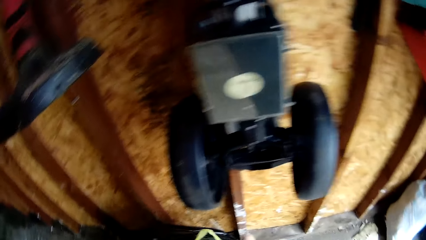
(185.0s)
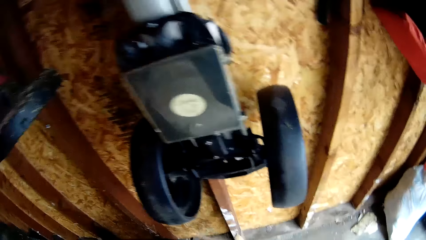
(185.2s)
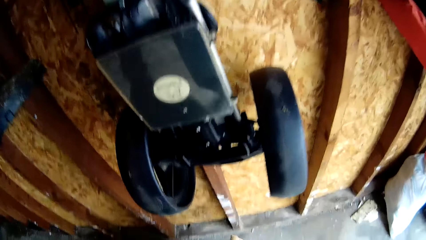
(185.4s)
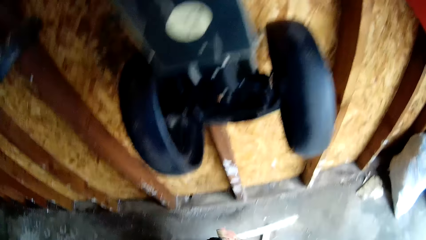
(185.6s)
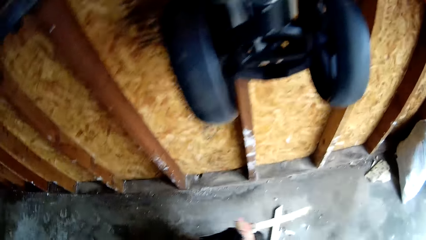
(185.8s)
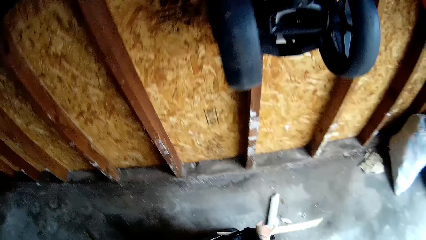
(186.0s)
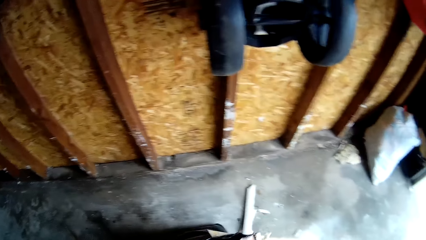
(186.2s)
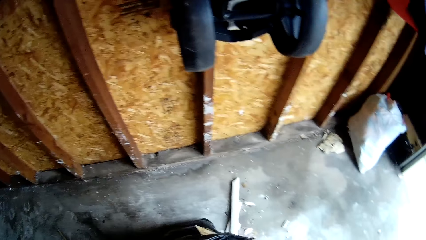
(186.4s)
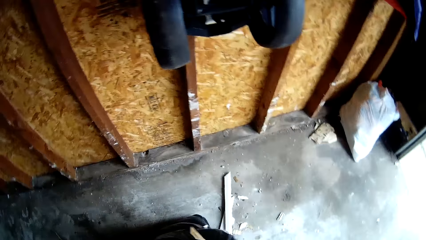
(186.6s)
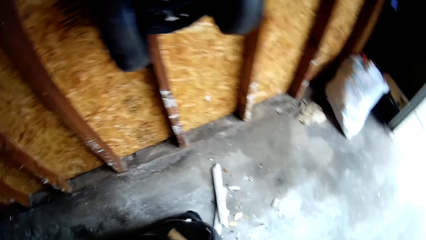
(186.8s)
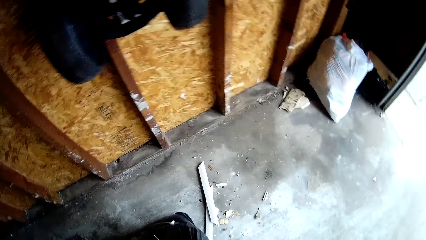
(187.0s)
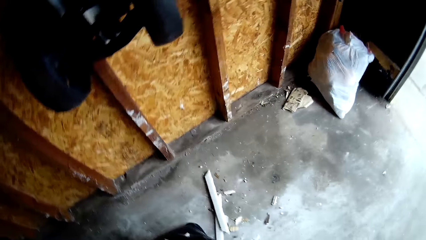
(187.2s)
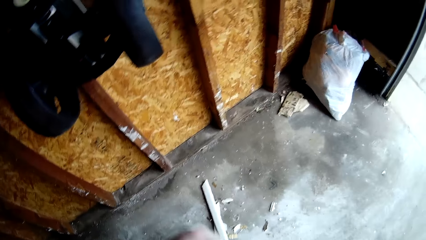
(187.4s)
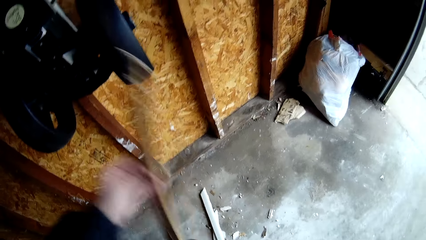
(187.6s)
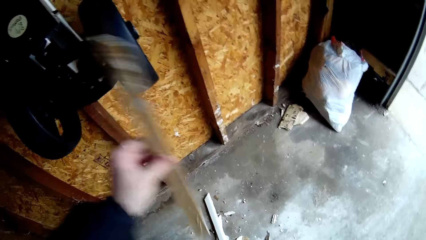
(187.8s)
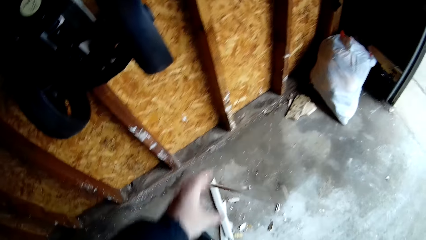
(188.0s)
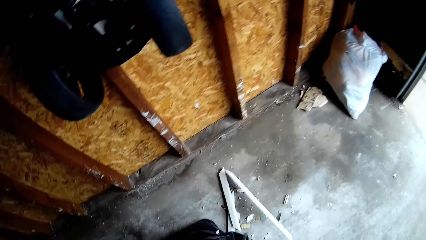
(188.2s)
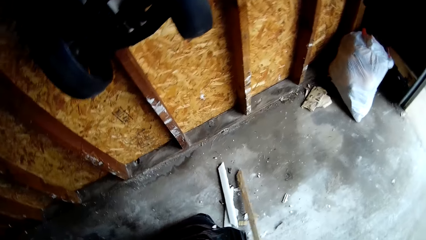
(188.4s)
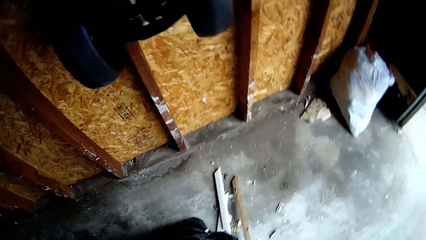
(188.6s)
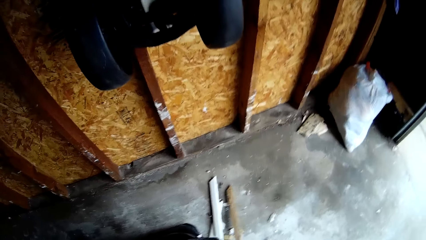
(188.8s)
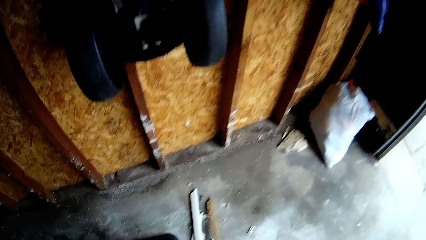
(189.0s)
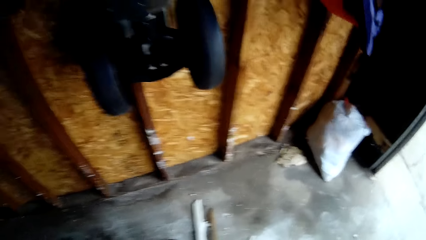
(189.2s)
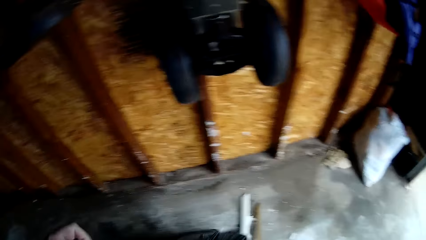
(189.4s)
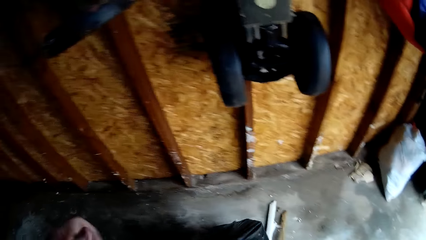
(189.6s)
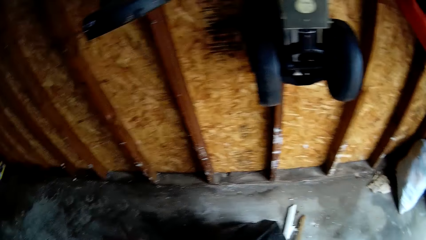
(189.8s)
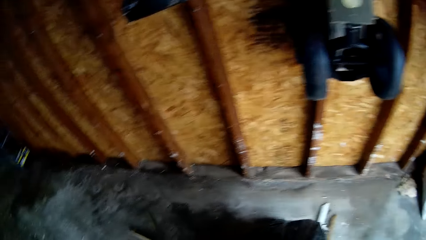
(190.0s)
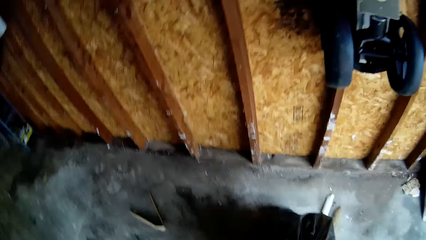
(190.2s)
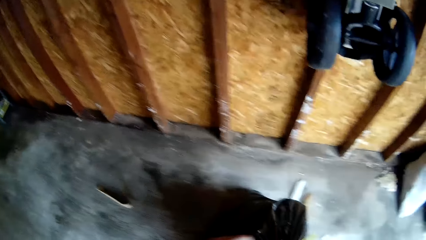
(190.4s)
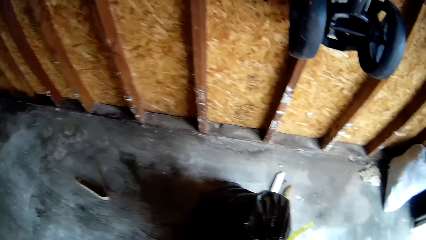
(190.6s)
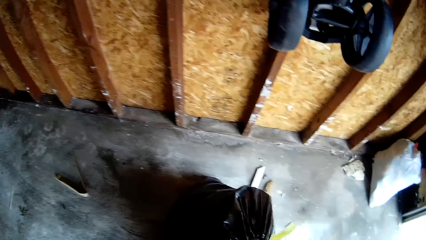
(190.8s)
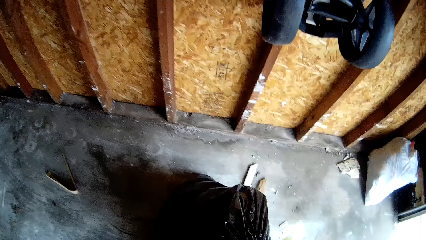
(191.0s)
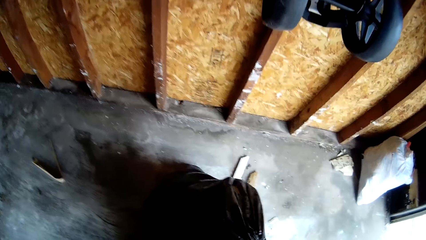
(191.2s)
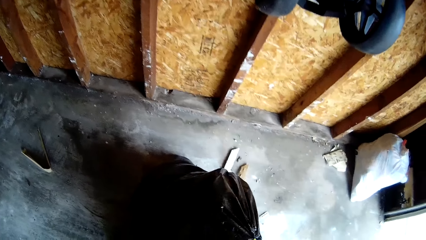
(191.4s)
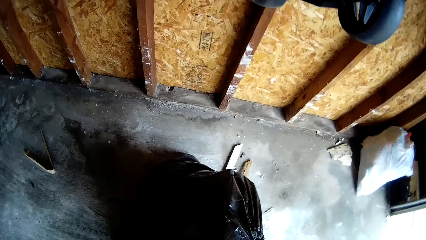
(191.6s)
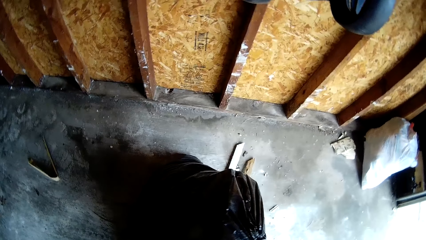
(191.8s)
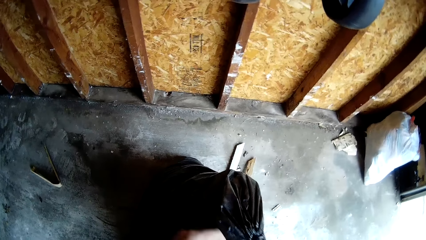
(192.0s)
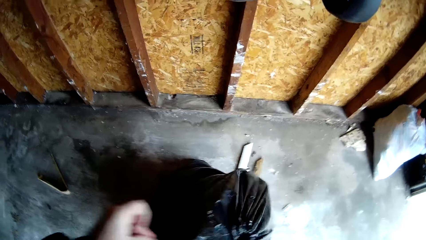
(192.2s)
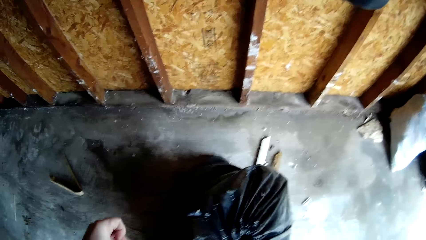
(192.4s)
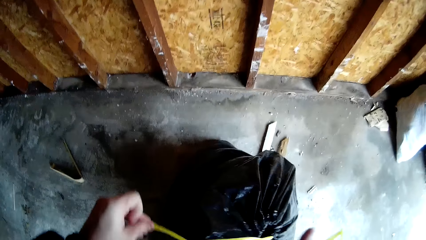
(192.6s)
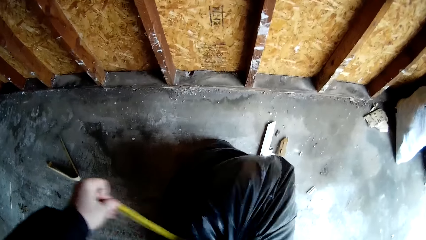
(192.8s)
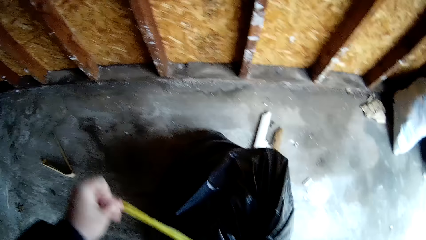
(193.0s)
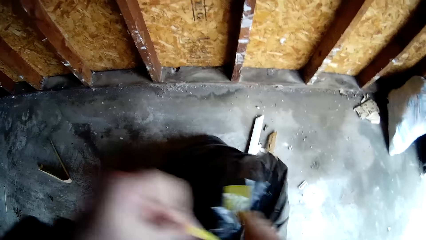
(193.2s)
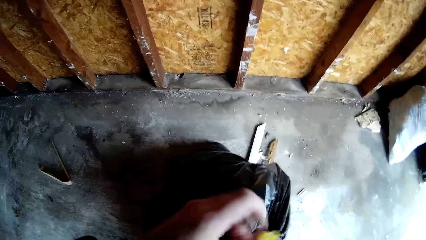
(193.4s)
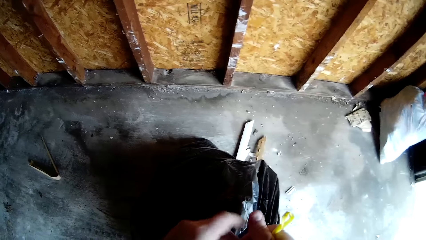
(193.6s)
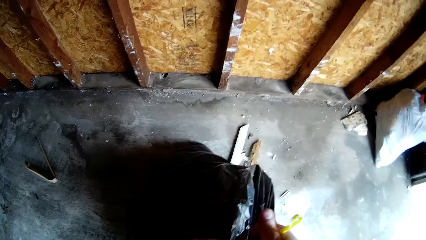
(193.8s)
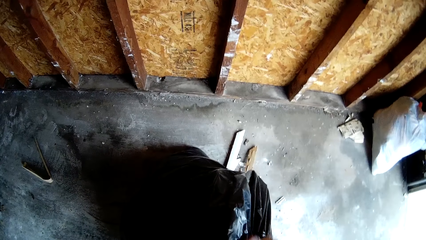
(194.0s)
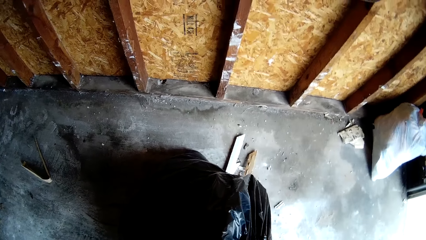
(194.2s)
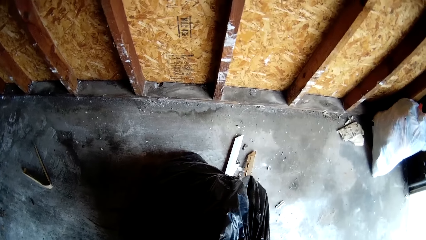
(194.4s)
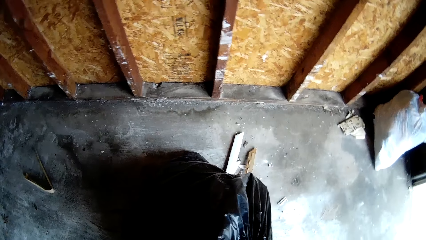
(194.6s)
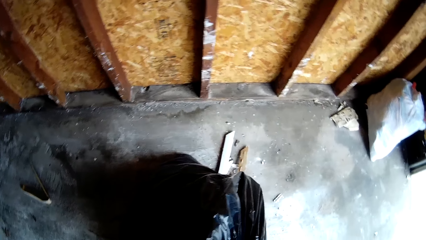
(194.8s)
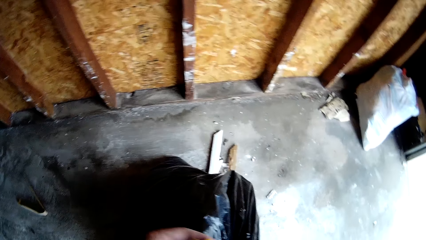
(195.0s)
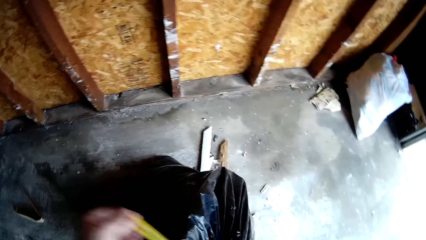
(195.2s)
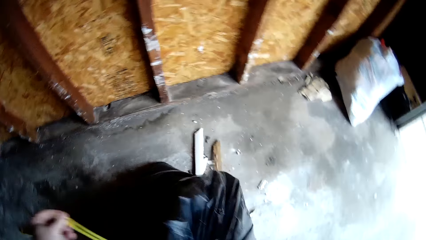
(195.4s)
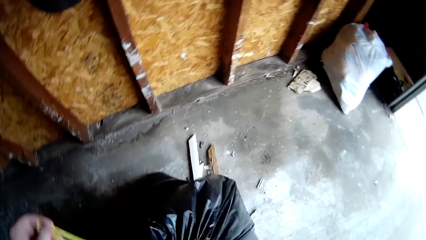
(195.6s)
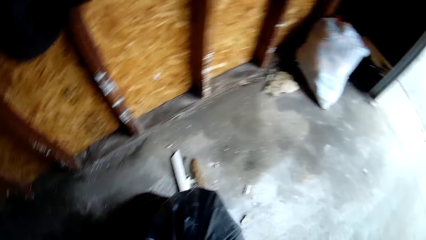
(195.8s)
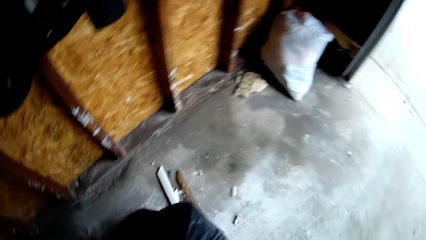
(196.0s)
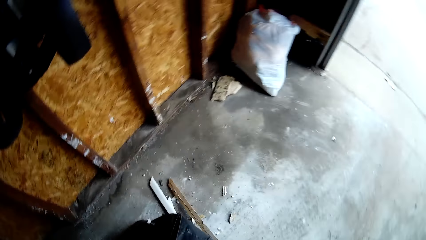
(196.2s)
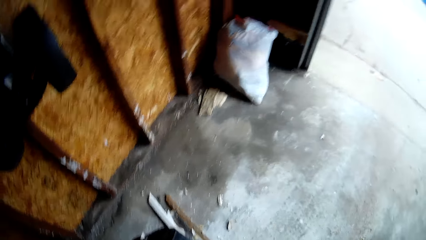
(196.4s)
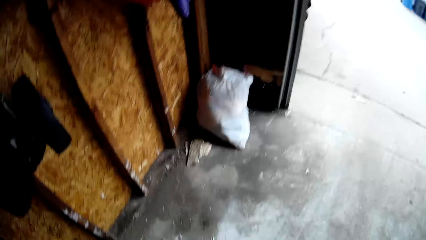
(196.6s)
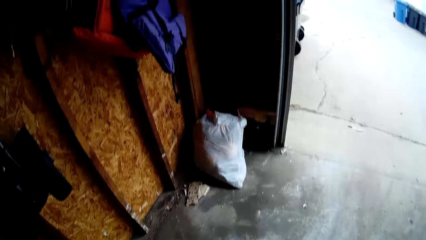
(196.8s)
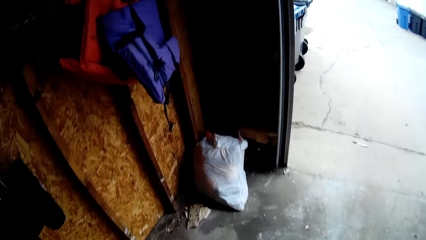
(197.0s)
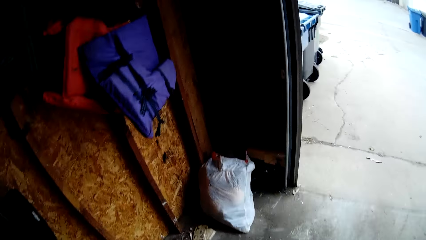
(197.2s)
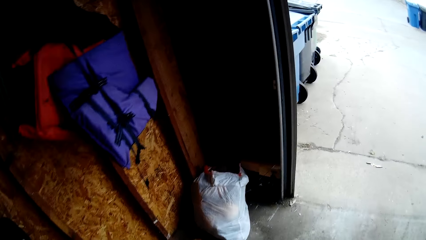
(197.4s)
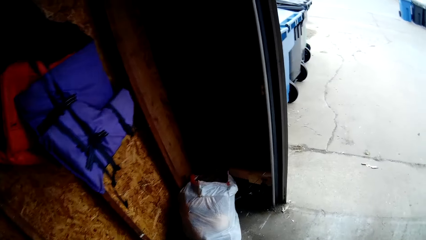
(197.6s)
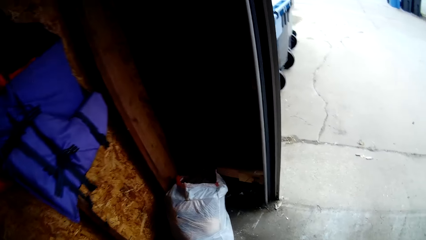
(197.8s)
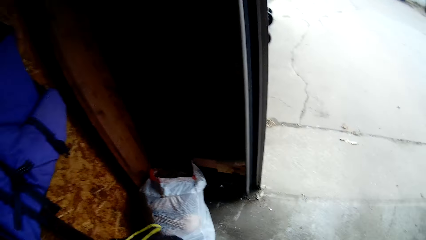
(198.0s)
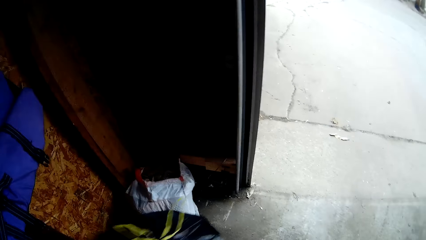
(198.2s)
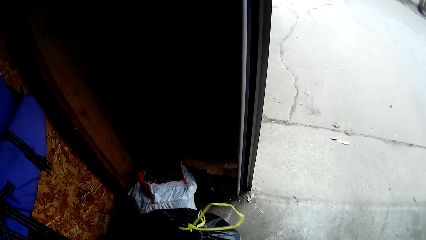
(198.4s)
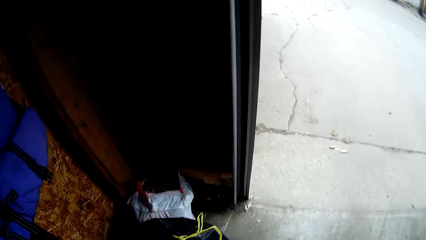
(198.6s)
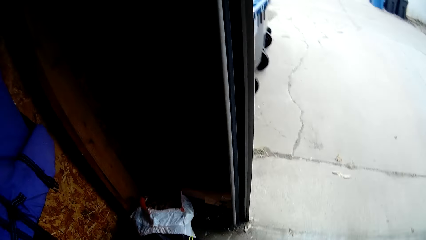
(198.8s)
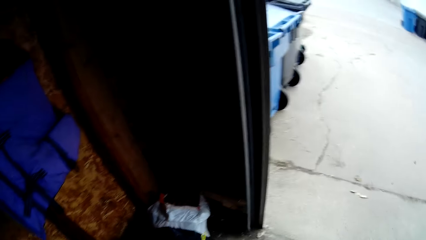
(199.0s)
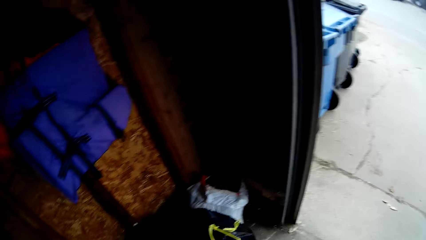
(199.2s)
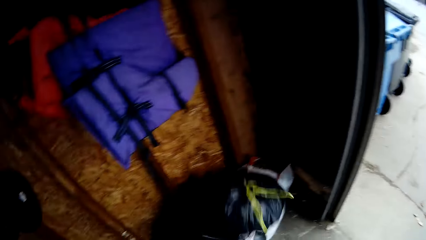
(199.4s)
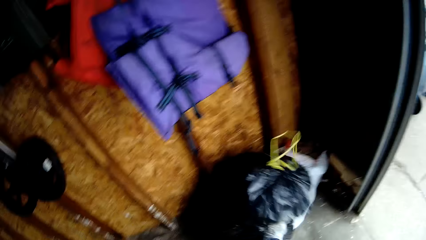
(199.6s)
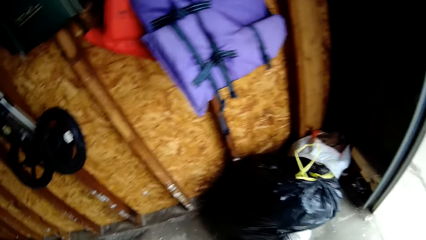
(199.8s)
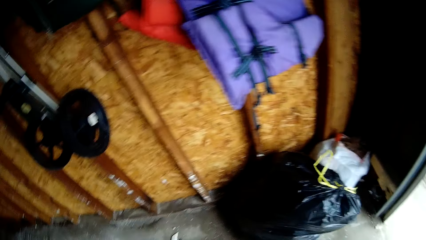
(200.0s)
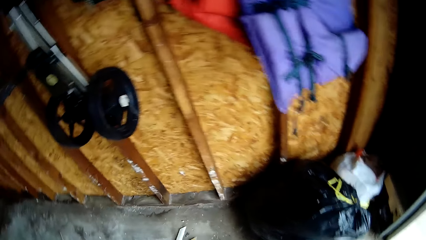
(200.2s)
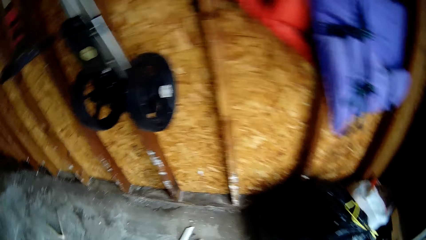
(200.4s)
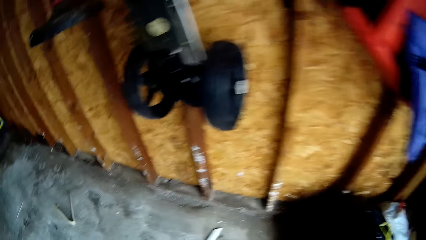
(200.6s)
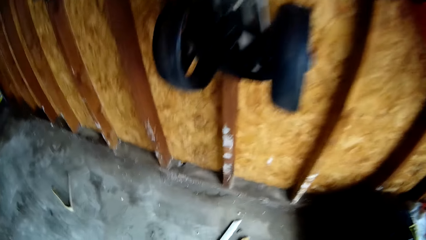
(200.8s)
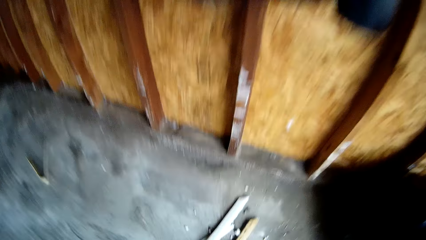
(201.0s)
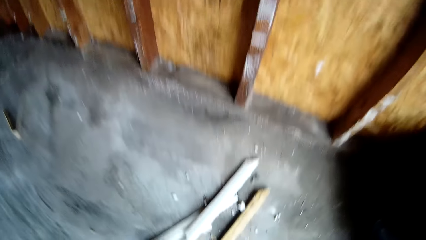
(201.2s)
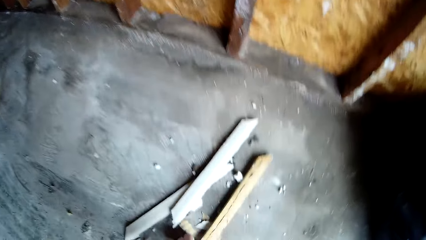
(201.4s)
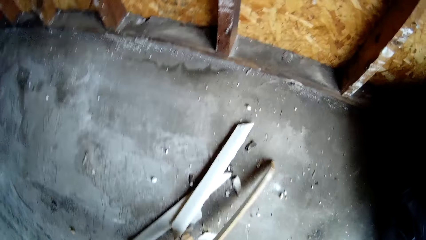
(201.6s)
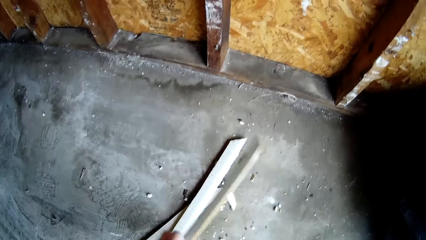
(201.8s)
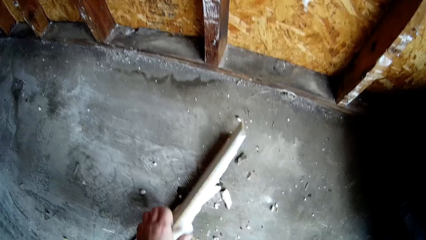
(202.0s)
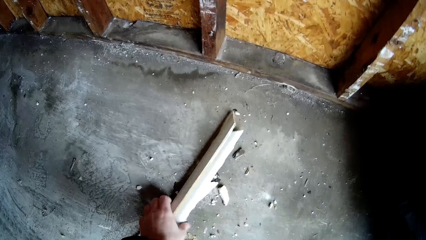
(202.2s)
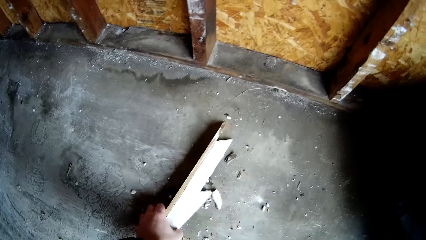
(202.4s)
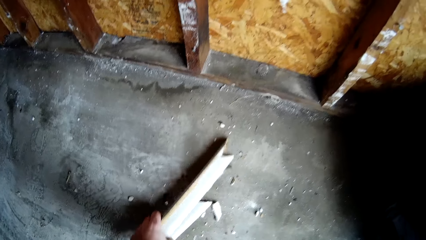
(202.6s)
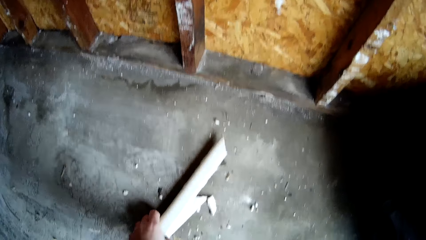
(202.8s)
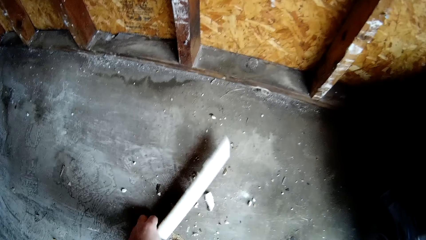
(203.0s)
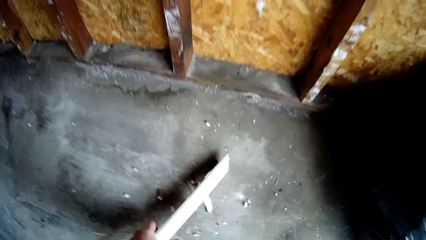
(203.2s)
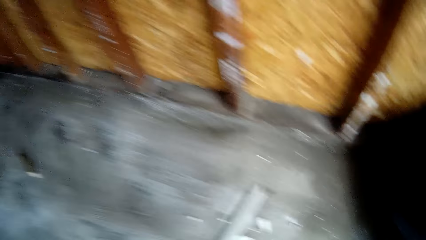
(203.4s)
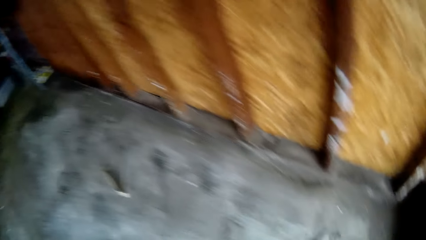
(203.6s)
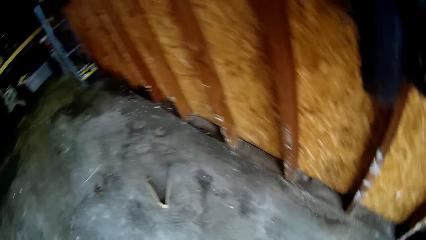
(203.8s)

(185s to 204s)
The camera wearer removes a wood piece from the bin bag. They drop the wood piece on the floor. They tie the bin bag. They pick up the bin bag. They walk around in the garage. They put the black polythene bag with dirt on the floor. They adjust the bin bag. They bend towards the floor. They pick up pieces of wood from the floor.
